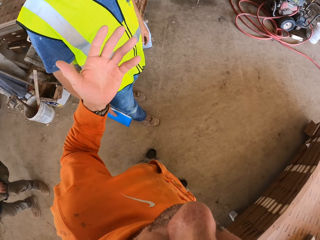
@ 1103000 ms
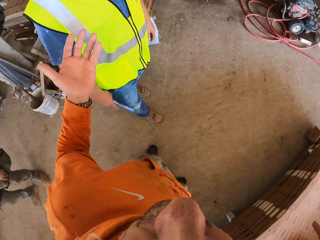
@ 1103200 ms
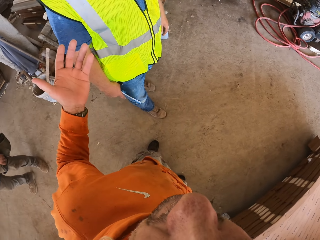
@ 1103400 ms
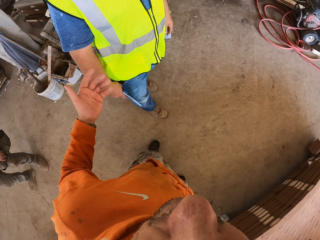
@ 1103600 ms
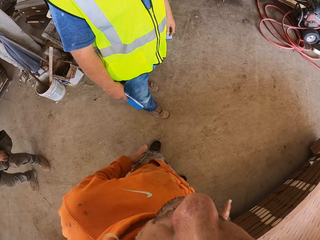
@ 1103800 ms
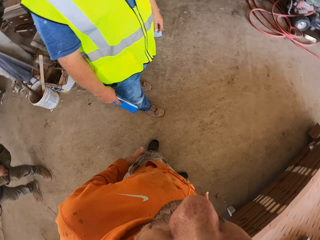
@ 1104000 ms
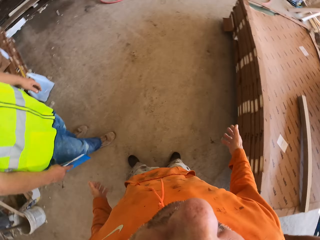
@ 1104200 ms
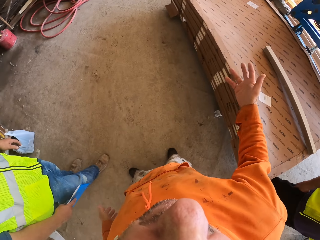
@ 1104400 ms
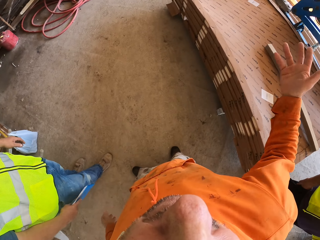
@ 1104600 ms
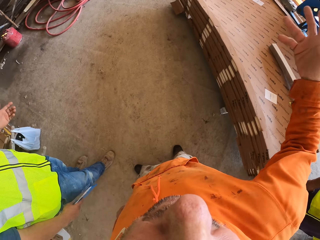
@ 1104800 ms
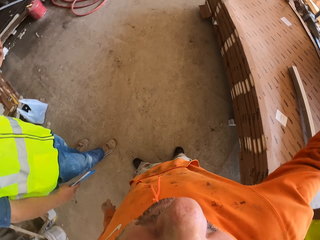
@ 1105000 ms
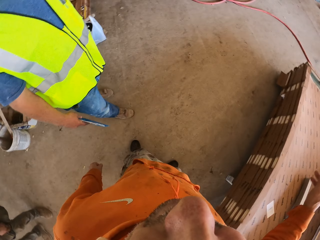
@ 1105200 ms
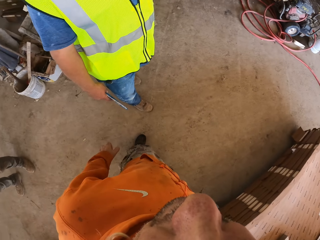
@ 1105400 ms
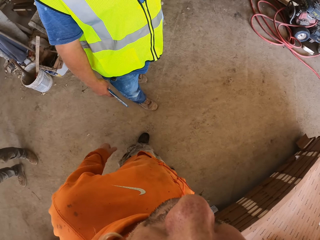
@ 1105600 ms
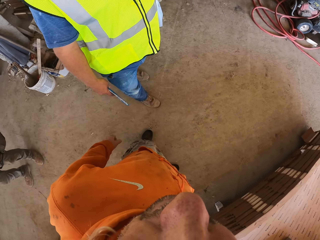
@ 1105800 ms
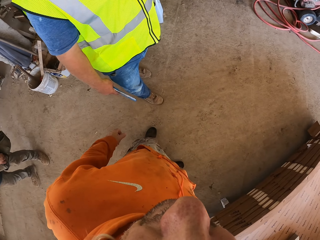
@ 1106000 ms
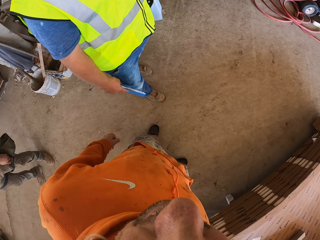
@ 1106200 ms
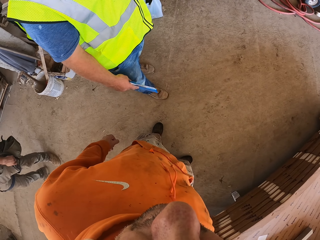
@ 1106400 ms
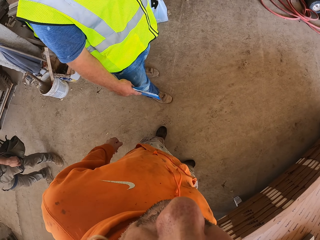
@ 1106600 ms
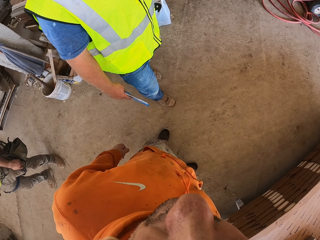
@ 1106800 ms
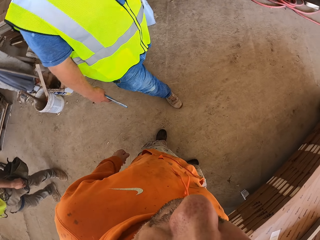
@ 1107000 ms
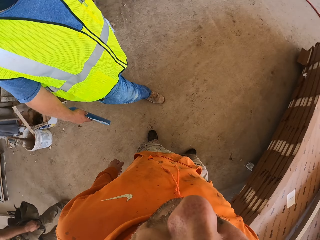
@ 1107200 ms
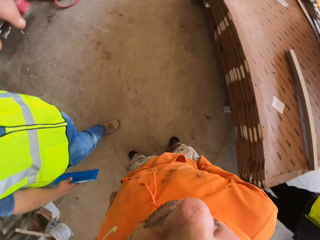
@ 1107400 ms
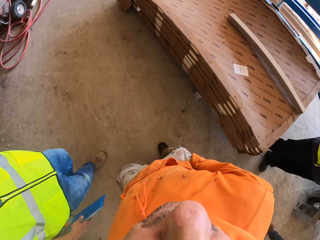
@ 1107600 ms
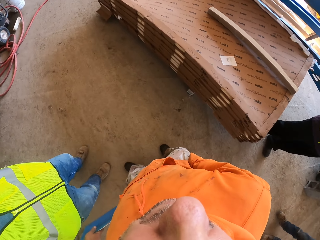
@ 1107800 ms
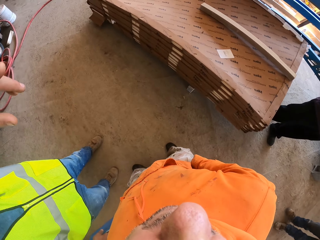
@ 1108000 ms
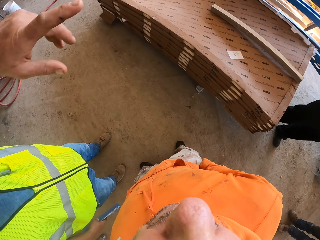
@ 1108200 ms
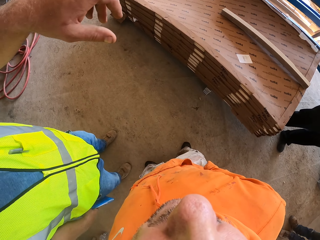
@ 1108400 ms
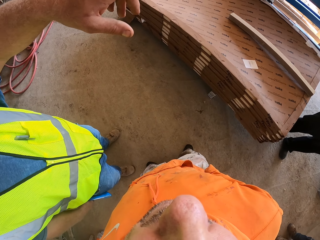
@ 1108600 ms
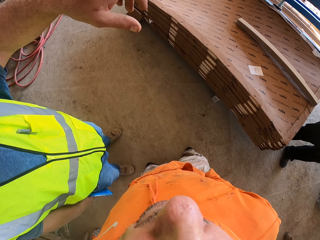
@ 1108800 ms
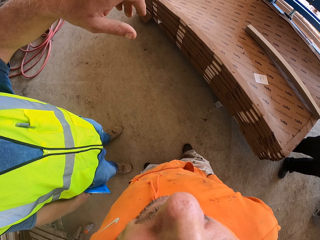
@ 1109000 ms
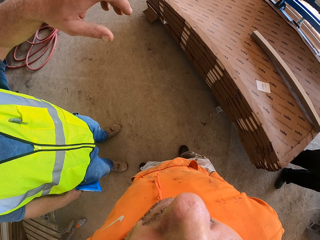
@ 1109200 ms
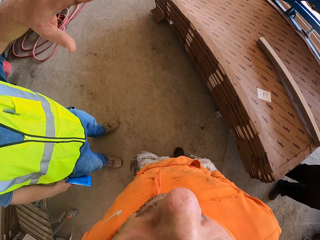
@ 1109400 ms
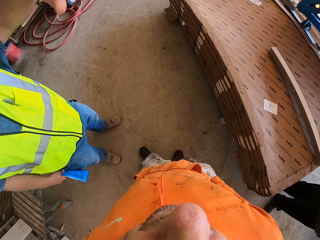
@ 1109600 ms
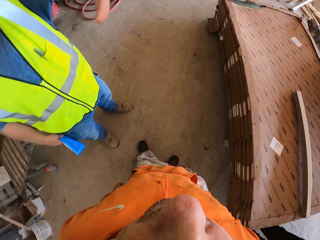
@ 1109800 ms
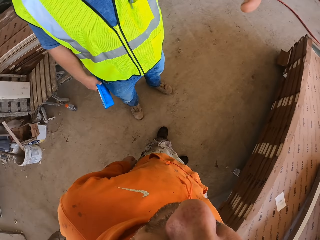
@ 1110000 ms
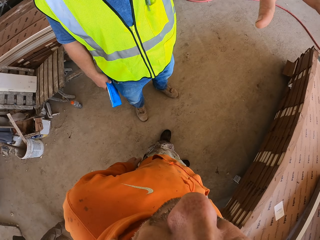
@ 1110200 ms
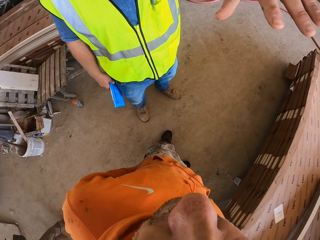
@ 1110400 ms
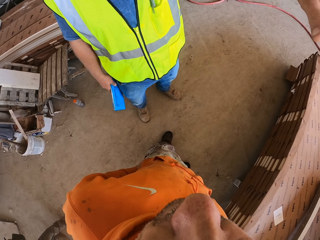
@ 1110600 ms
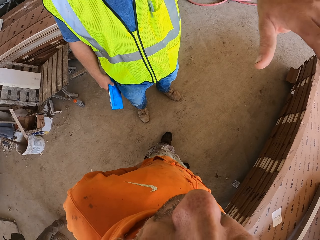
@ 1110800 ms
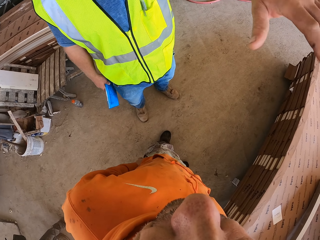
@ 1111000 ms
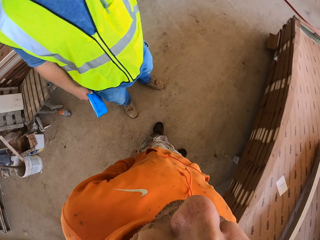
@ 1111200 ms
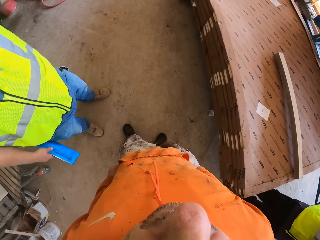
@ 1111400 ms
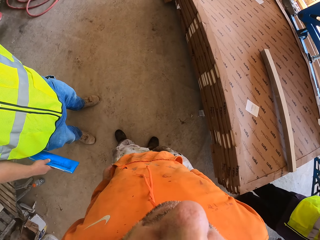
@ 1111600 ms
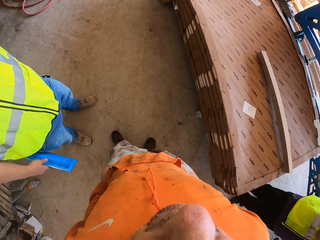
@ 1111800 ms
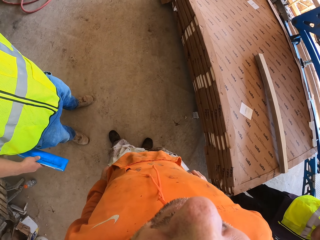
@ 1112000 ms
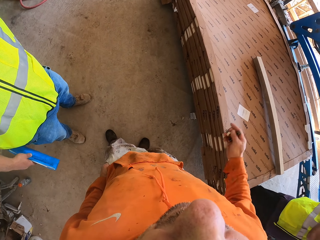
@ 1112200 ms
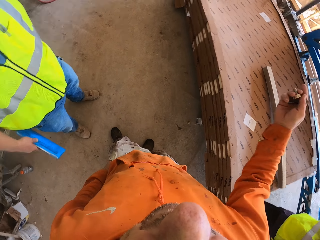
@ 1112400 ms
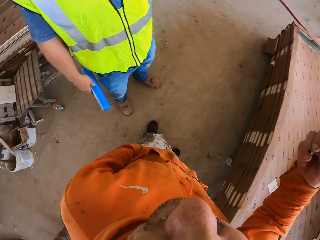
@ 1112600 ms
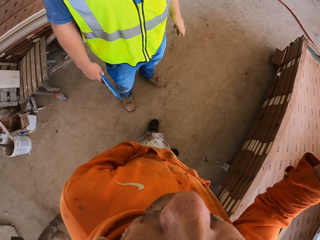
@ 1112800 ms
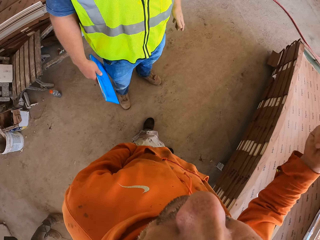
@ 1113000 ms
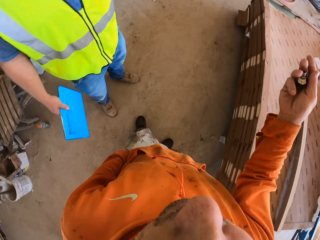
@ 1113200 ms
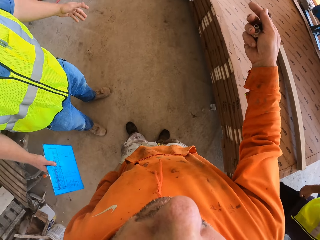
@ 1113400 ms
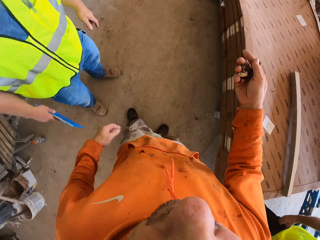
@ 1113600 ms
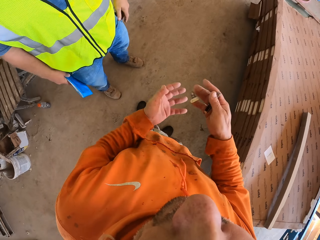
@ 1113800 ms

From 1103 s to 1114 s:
A man moves around. The camera wearer points with his hand. He moves his hand.

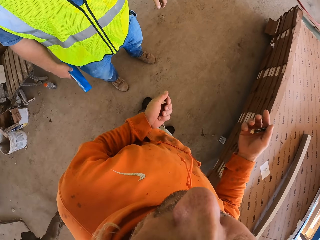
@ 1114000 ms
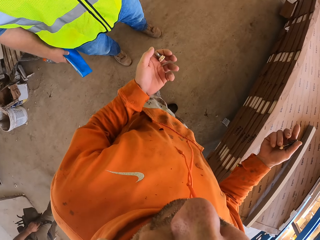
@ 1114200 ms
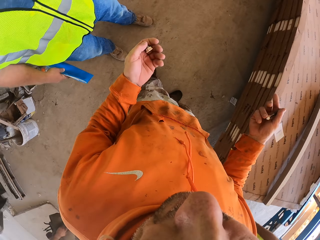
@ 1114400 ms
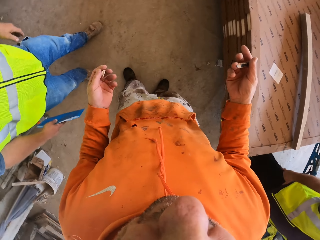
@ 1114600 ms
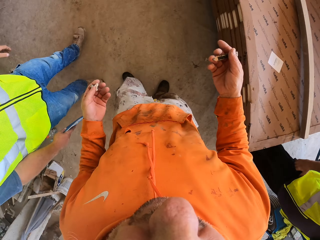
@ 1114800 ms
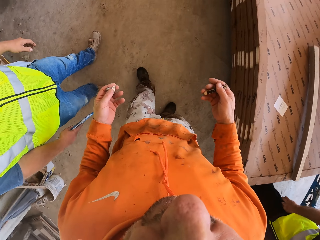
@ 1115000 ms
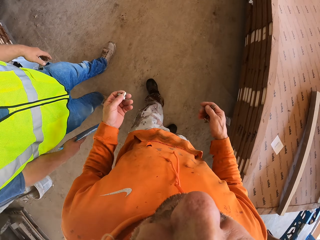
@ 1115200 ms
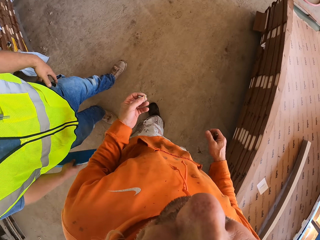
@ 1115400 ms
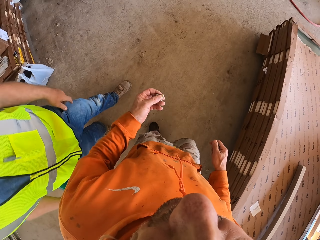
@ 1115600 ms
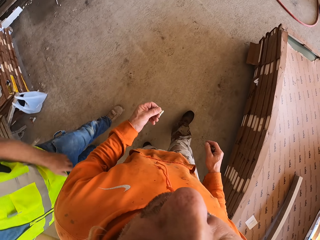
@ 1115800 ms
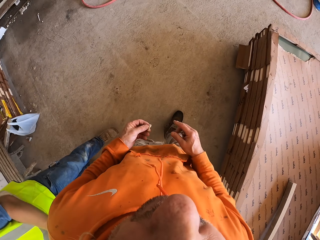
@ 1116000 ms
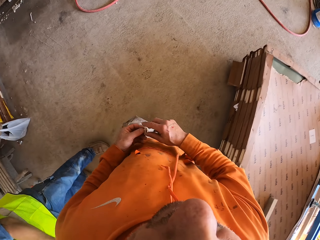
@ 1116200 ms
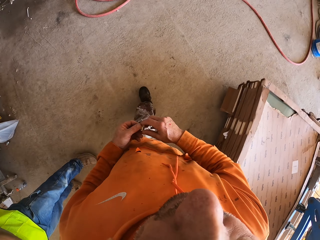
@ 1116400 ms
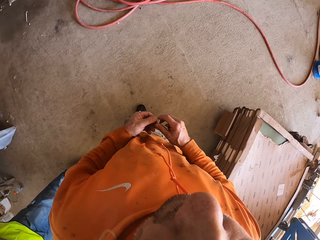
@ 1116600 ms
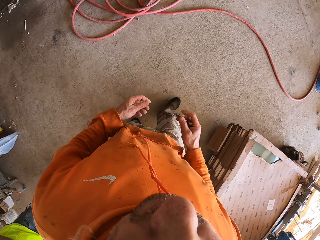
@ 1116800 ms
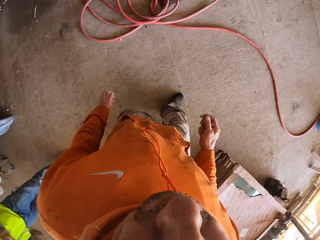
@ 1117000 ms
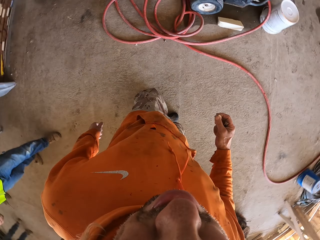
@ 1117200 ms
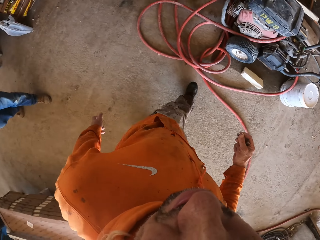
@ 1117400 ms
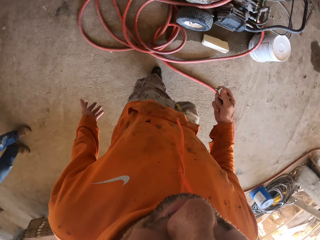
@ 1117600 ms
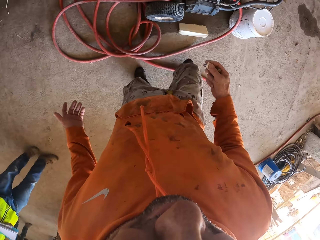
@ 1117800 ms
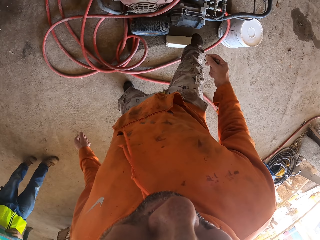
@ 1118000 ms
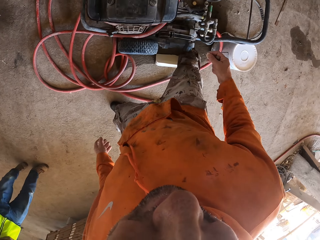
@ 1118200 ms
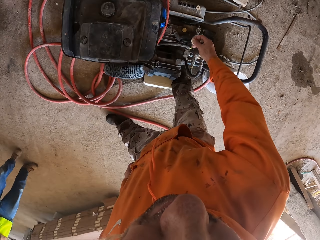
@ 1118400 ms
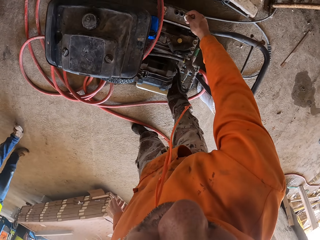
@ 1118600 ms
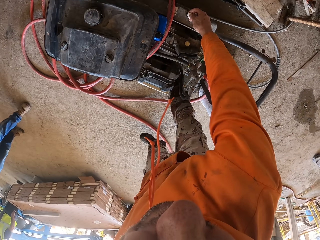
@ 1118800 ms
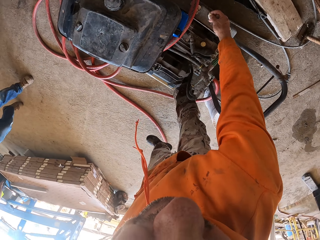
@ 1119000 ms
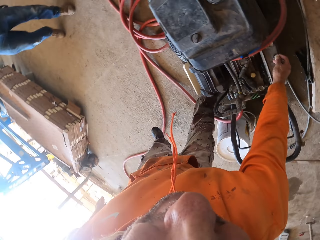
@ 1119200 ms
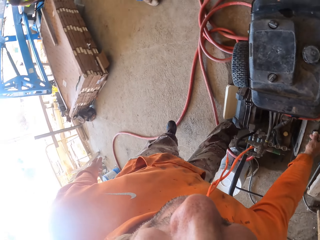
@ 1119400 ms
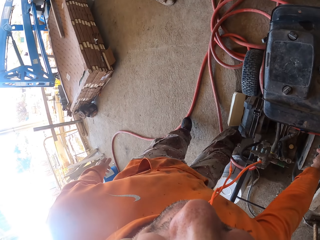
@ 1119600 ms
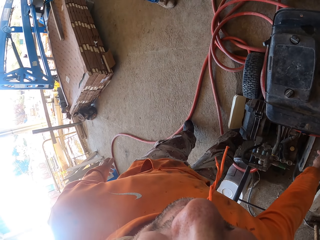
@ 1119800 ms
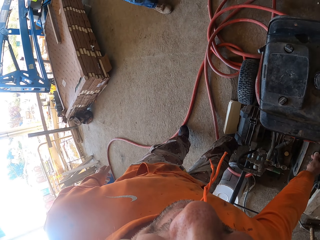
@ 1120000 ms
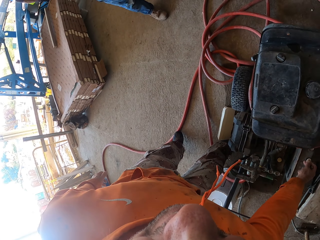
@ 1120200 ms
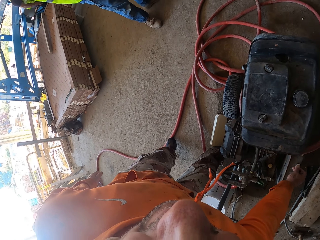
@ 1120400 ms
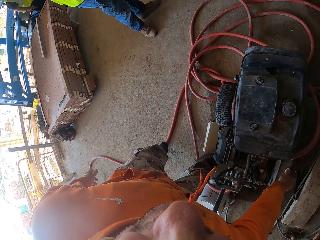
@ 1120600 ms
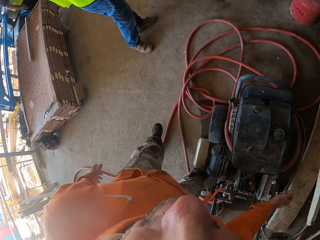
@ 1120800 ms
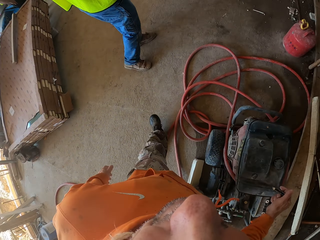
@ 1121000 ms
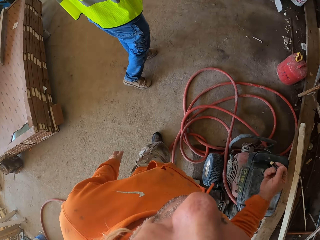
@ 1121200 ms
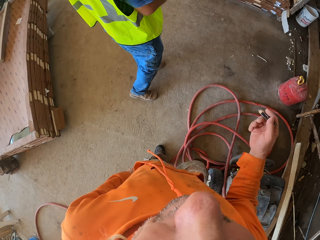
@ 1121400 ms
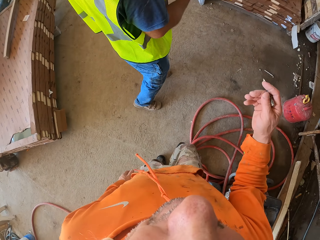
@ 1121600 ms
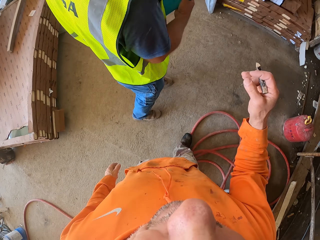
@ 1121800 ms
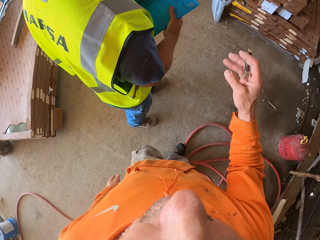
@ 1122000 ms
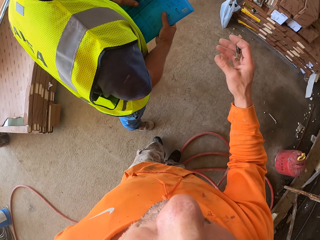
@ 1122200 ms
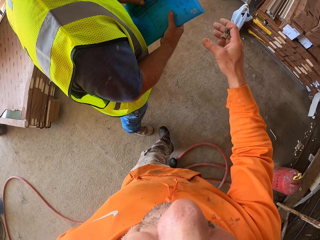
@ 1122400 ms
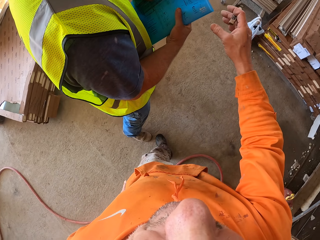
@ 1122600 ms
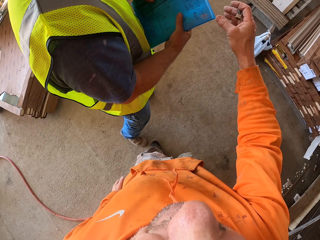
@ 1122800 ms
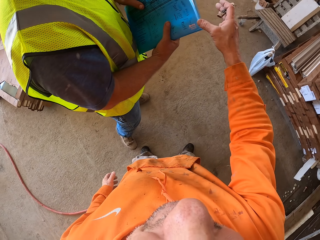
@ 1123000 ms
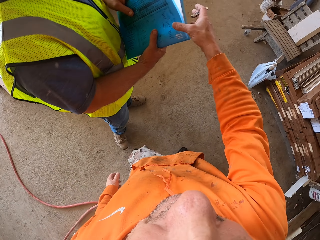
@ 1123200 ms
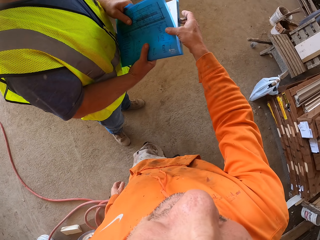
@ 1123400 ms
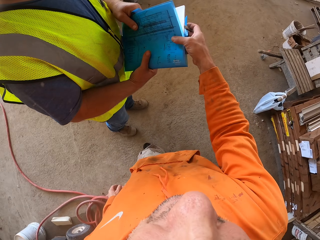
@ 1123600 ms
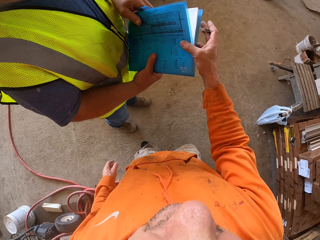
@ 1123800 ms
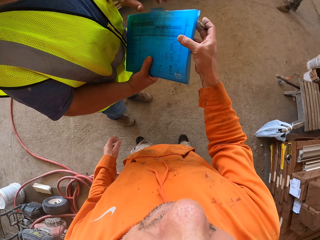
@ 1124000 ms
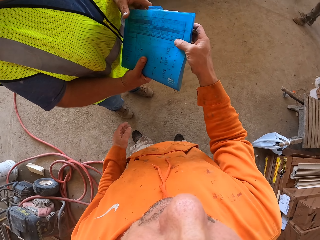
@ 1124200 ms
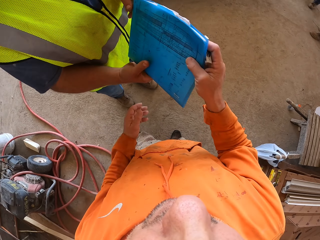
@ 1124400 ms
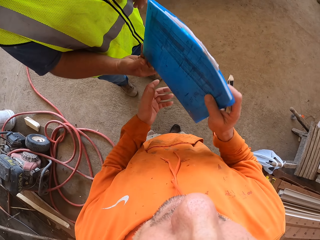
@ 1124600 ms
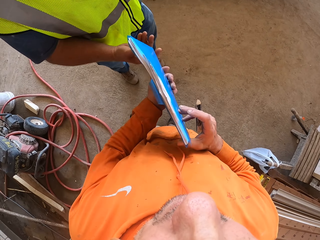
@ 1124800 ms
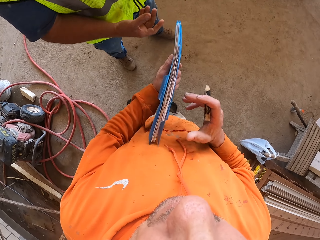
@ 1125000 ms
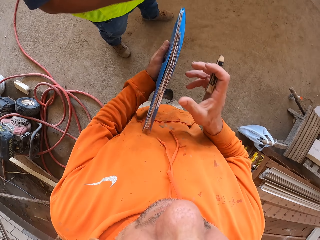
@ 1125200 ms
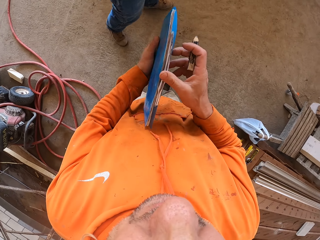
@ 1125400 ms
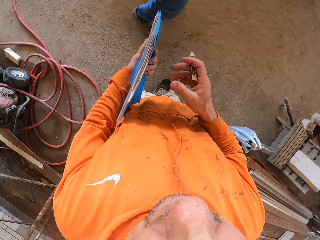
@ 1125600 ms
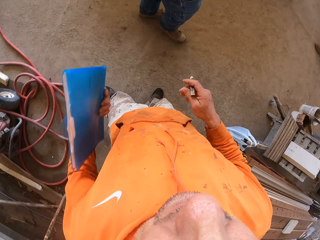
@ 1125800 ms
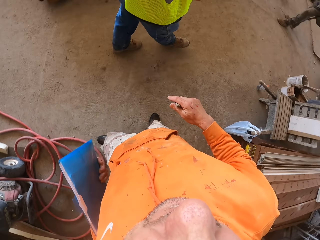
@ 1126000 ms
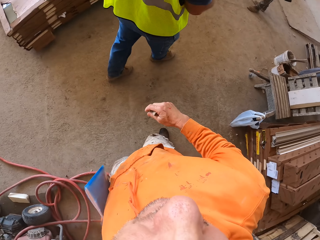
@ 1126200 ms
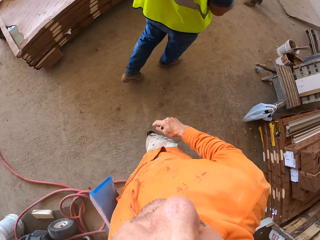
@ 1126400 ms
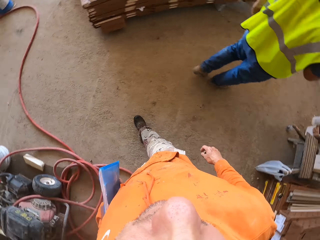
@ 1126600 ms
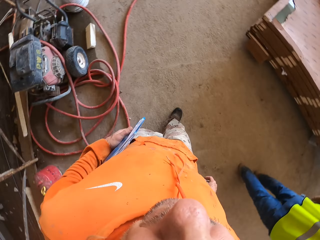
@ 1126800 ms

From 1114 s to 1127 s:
The camera wearer puts the lid on his left hand. He walks. He moves around. He covers the lid on the pressure washer machine or generator. He walks. He picks files from a man.
